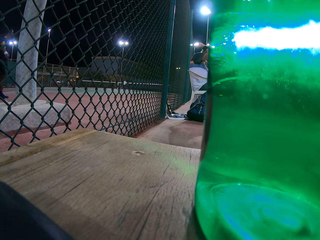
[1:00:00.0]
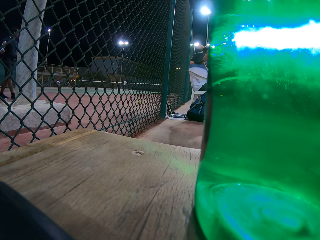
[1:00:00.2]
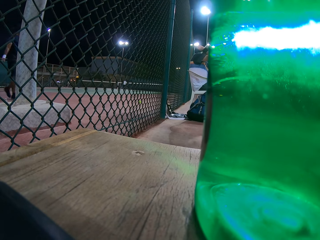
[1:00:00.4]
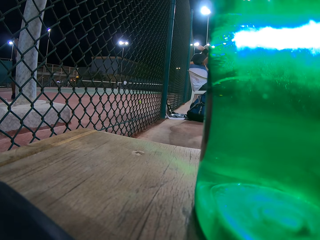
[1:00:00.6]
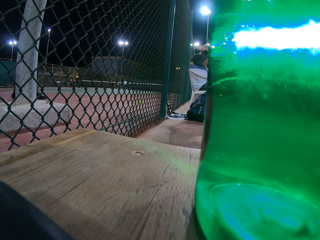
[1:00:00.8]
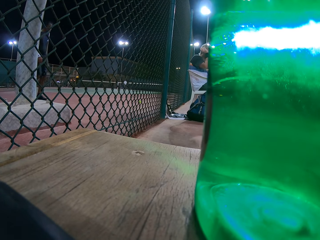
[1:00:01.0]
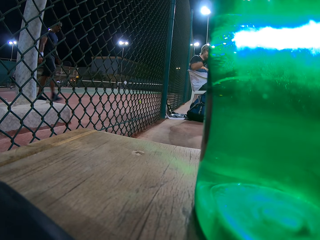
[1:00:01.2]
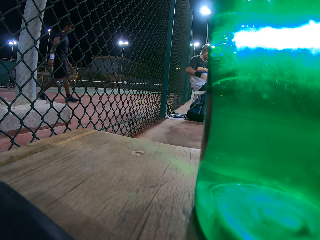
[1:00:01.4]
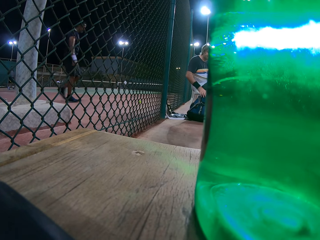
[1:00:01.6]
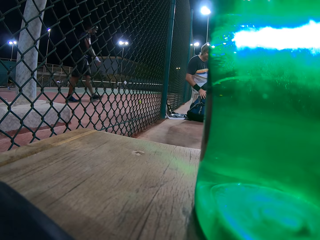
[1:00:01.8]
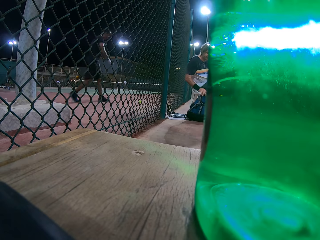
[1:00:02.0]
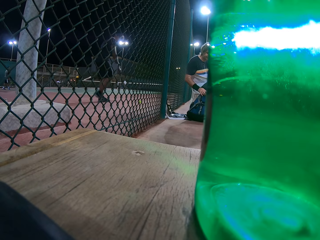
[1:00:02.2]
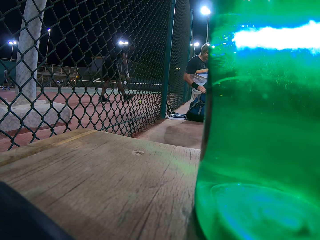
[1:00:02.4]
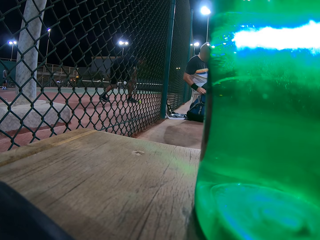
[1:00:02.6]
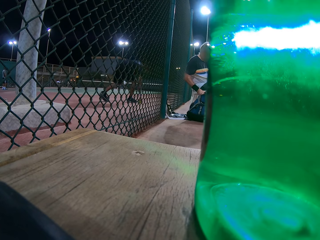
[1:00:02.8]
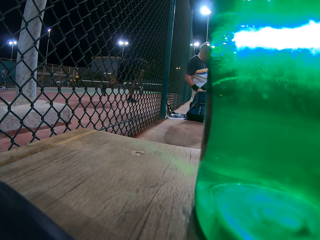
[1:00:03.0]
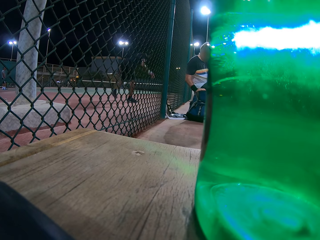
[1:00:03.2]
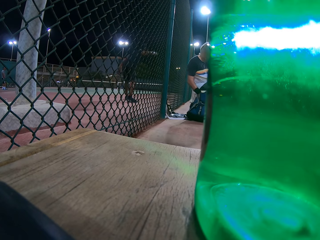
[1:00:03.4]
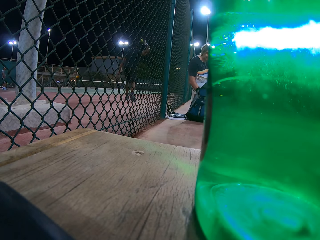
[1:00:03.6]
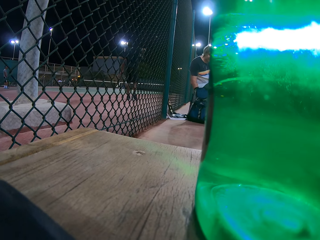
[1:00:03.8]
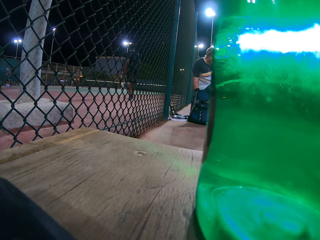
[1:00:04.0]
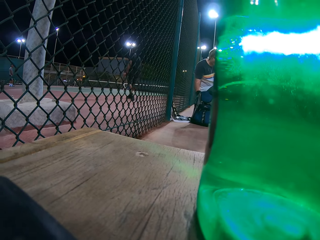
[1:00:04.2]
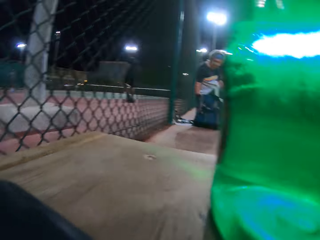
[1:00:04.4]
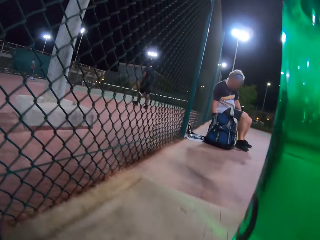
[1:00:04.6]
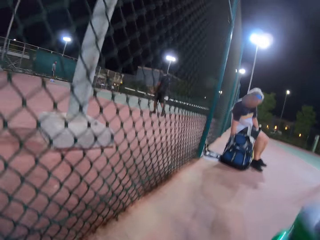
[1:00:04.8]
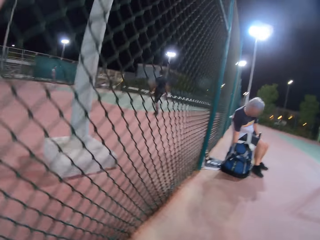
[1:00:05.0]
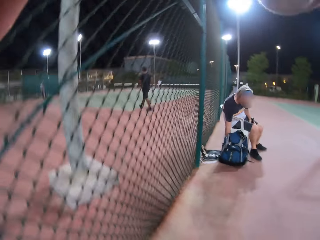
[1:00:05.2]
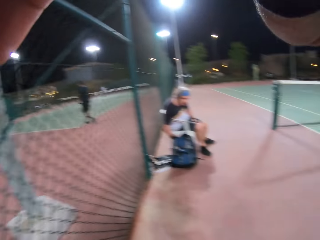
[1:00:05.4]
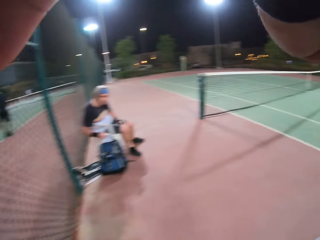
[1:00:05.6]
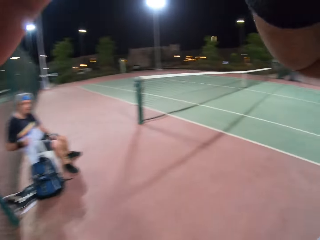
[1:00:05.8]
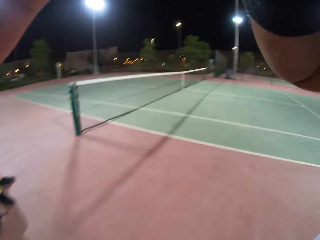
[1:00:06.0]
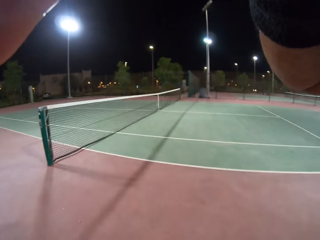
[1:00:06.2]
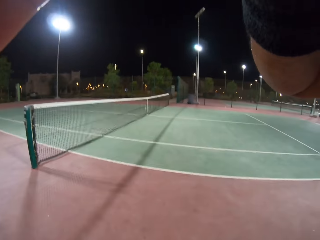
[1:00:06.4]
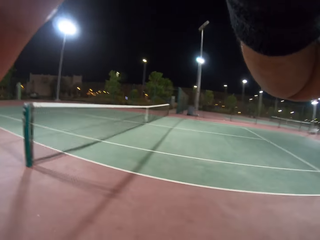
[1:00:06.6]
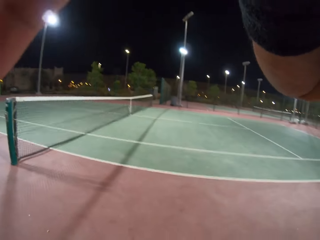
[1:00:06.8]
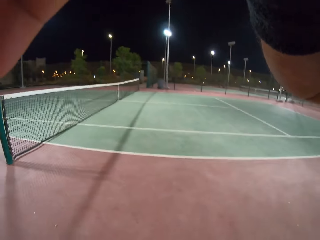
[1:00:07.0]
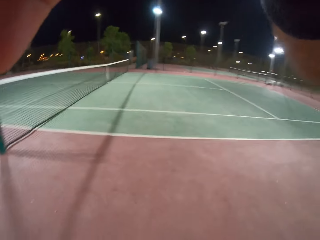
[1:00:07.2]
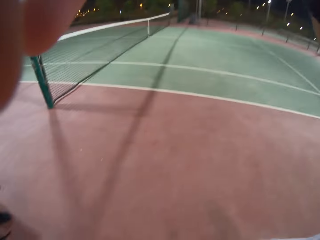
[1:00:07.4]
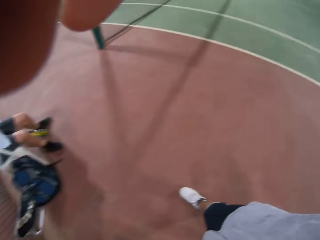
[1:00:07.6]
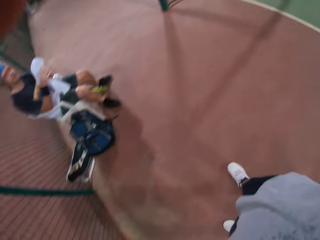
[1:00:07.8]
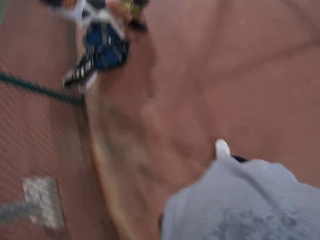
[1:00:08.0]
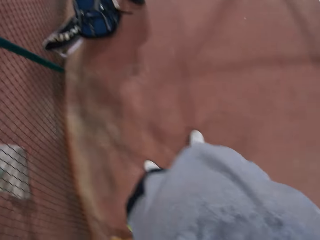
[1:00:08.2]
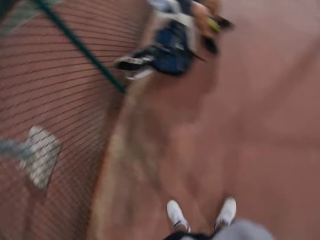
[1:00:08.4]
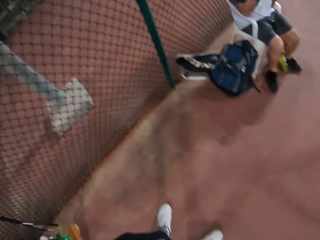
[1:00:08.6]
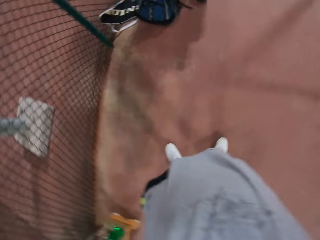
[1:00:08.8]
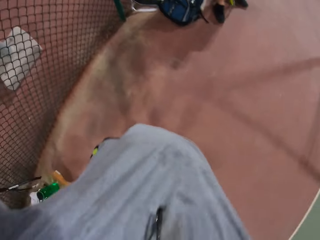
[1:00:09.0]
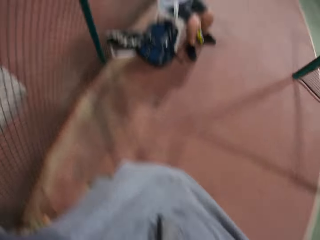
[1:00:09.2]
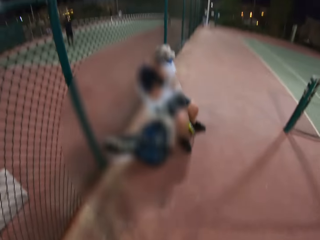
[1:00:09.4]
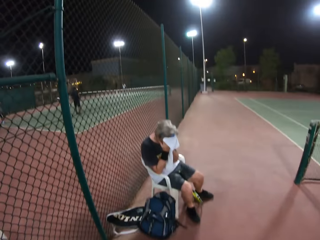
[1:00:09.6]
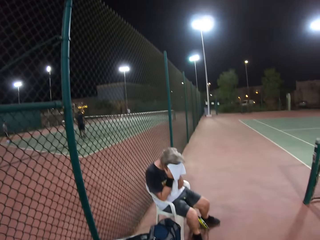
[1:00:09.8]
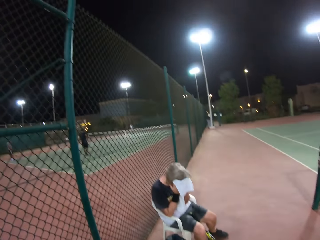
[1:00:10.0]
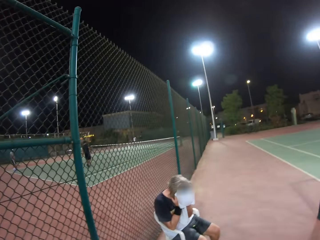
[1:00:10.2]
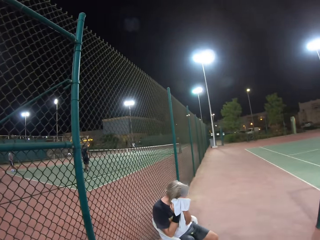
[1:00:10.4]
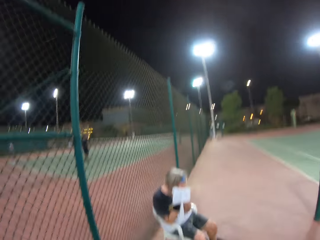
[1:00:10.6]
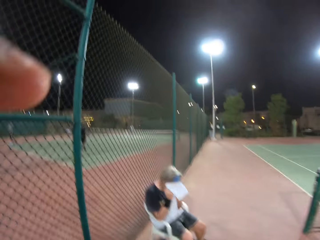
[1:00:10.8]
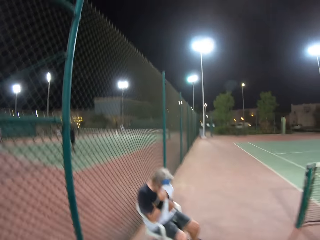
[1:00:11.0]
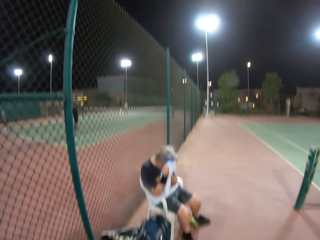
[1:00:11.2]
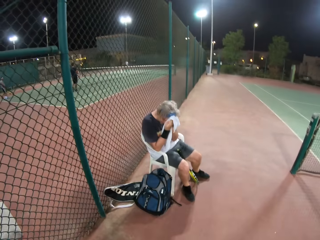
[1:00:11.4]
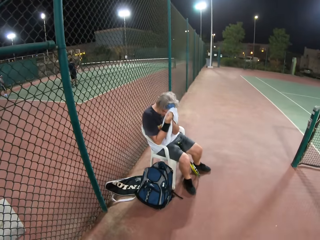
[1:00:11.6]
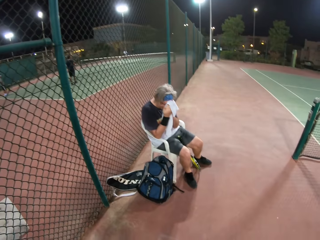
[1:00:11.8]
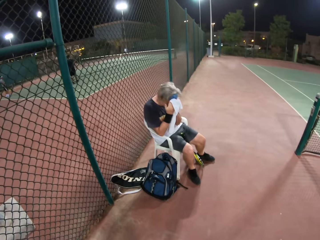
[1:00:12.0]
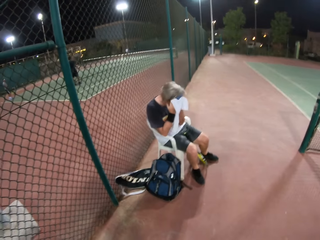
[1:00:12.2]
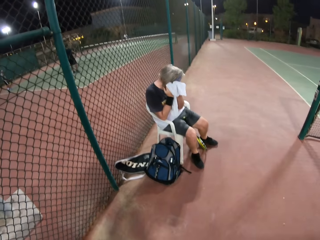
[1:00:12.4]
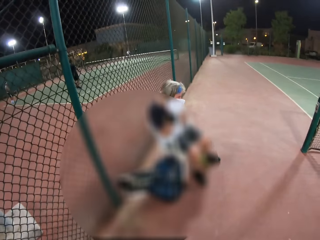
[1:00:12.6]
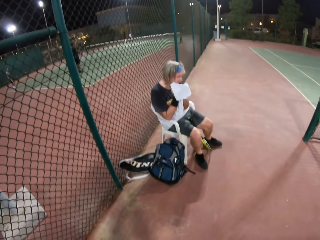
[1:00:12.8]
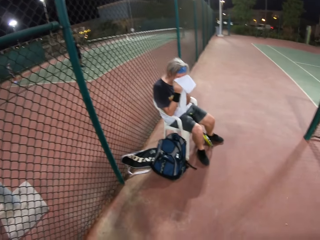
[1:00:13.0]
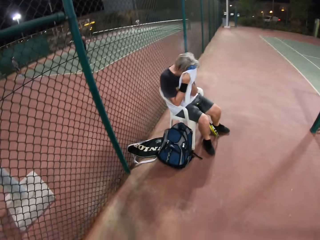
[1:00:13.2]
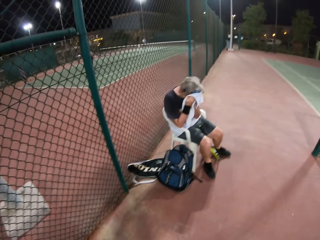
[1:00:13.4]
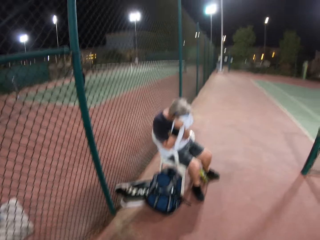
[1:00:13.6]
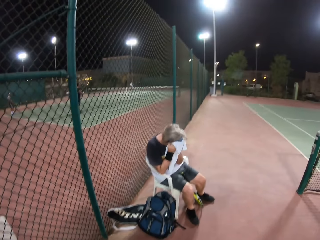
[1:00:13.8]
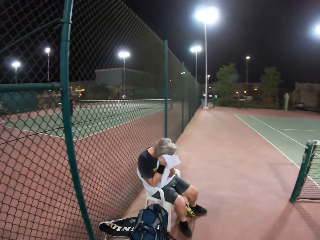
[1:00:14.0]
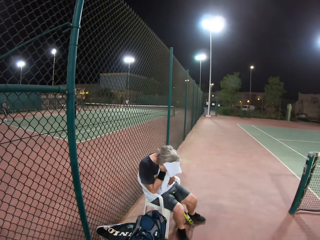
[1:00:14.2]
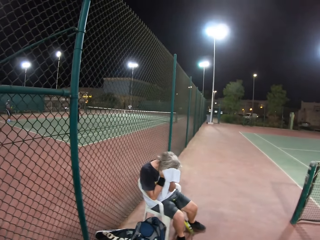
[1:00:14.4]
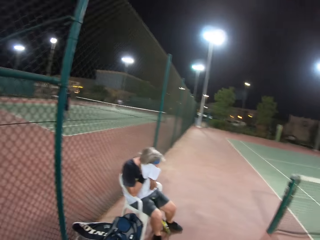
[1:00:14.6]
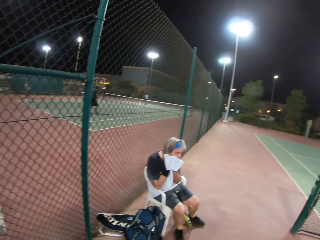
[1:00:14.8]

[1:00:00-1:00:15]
A person touches the bag. The camera wearer holds a camera. The person cleans the face by a towel.

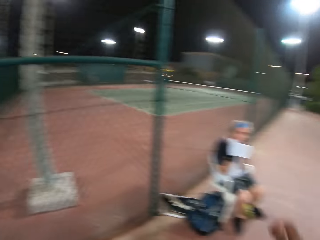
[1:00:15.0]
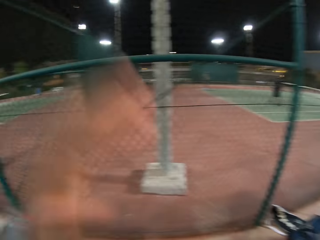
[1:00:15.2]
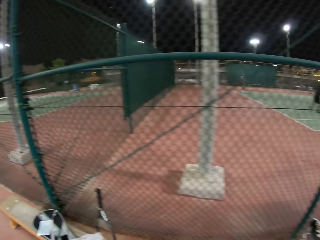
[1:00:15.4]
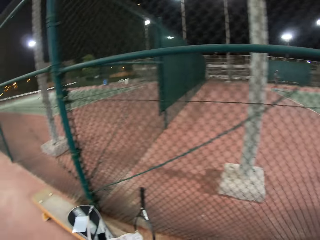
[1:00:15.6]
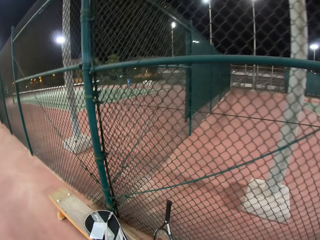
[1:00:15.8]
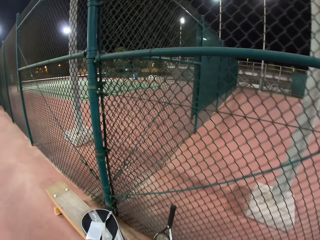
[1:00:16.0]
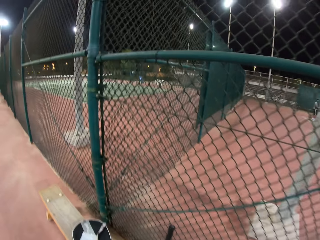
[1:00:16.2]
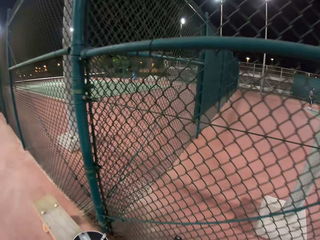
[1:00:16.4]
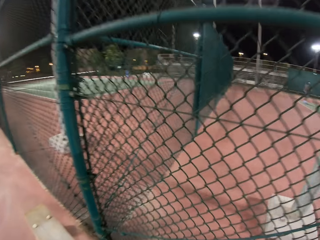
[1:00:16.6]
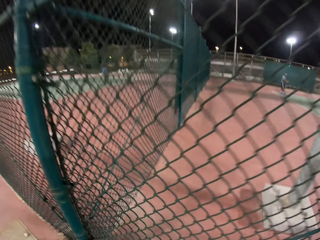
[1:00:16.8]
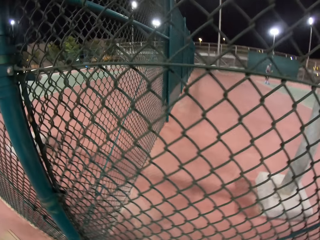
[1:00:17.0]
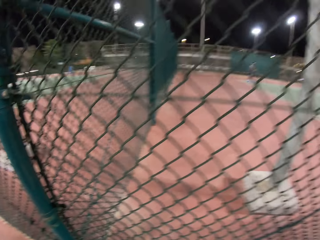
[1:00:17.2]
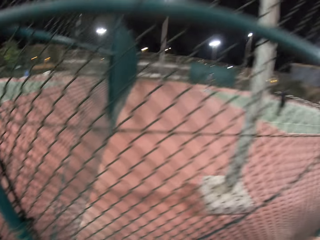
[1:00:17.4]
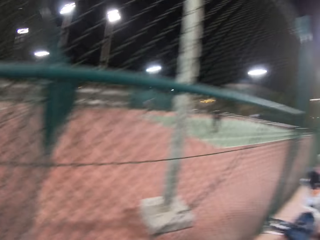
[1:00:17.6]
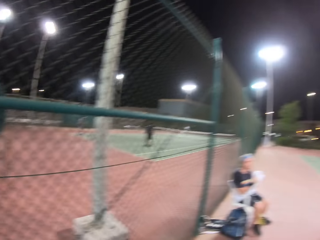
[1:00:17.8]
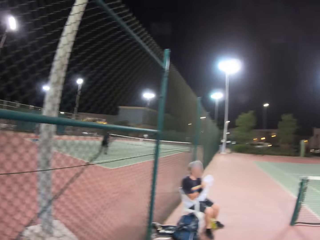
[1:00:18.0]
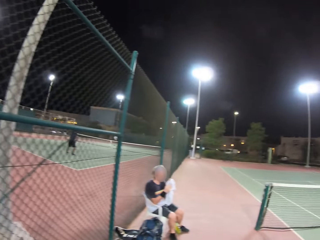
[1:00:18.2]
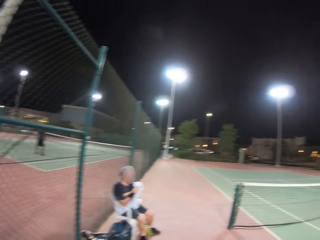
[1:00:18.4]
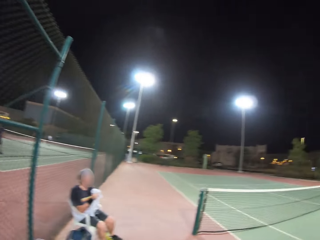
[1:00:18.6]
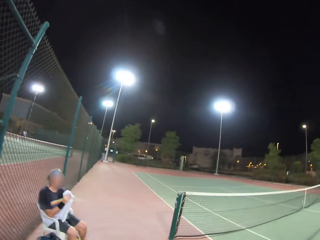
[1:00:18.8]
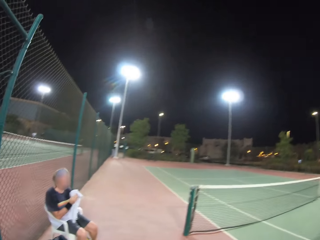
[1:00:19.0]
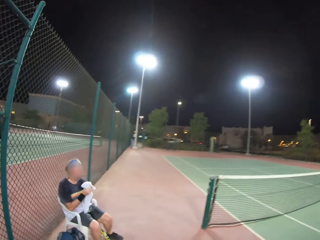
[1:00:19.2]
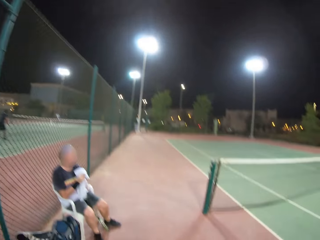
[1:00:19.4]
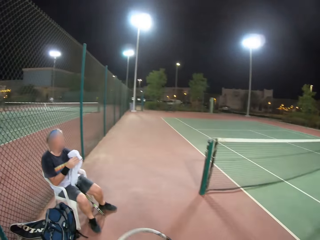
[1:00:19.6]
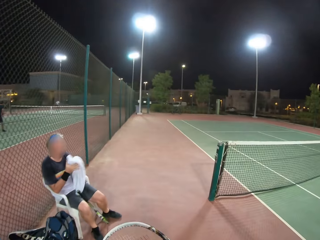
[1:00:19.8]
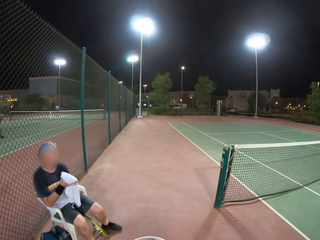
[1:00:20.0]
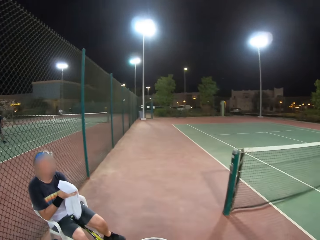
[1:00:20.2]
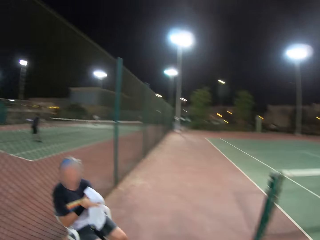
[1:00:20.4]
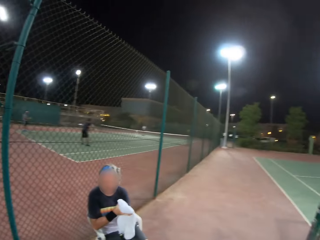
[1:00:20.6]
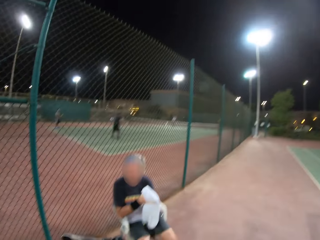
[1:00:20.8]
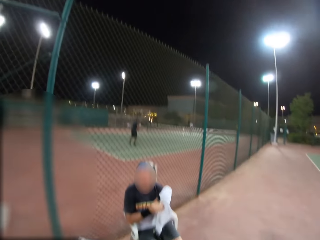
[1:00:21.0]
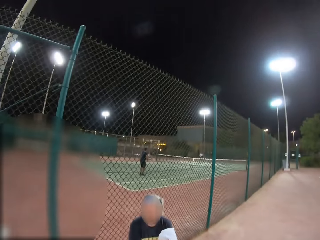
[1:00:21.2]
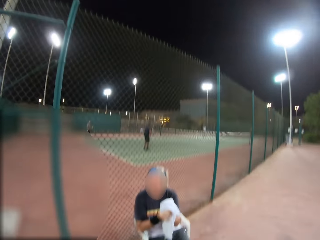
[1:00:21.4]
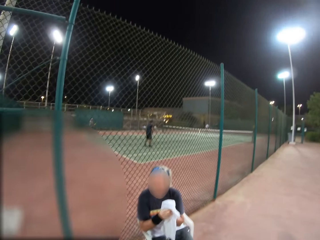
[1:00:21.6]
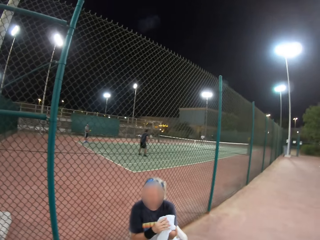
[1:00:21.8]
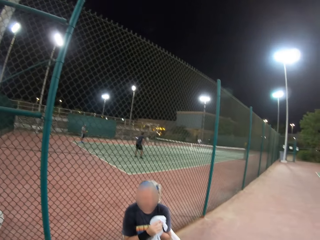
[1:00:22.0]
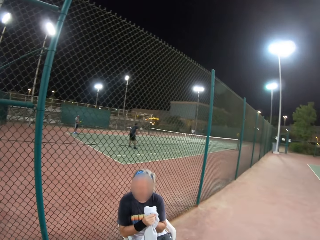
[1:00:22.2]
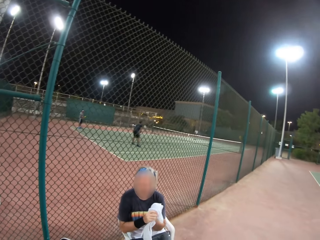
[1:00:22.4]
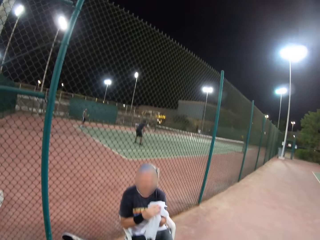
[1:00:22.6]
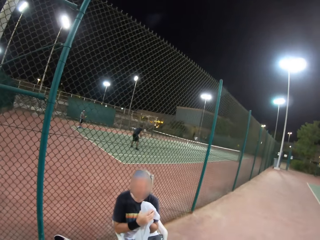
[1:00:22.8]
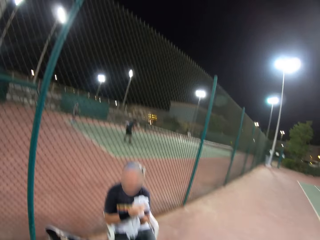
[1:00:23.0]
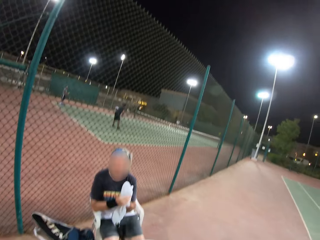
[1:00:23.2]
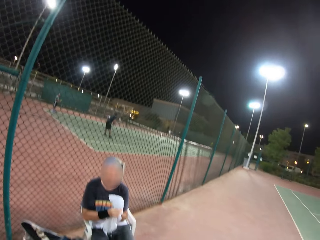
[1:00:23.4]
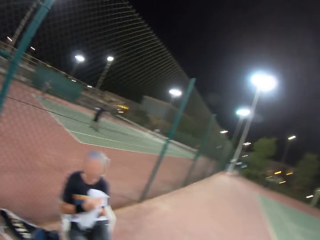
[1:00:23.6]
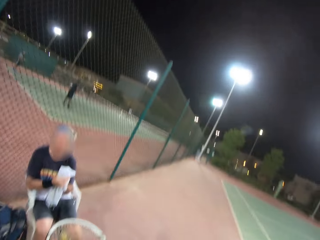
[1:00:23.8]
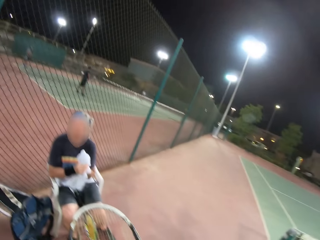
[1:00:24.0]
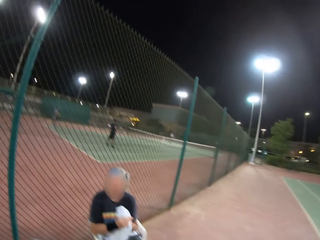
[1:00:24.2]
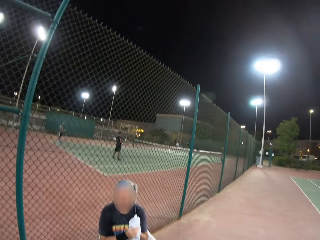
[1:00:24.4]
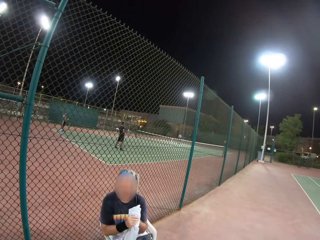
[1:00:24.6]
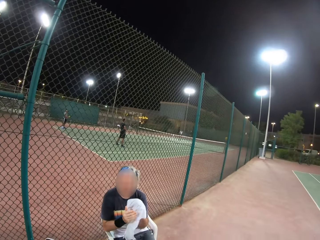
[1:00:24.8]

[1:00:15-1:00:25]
A person laps his hands using a towel.
